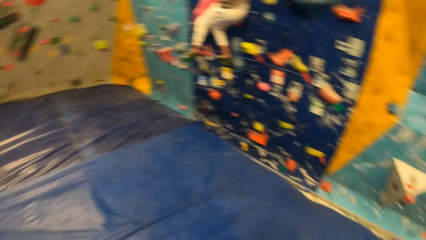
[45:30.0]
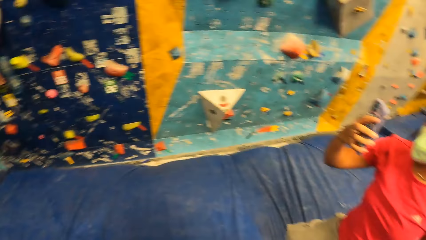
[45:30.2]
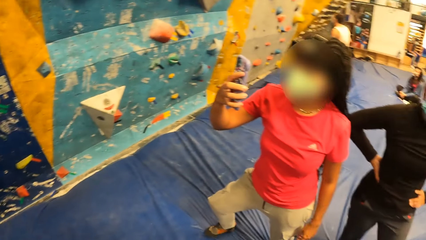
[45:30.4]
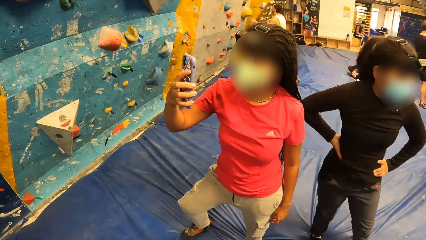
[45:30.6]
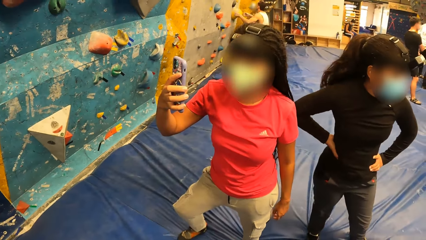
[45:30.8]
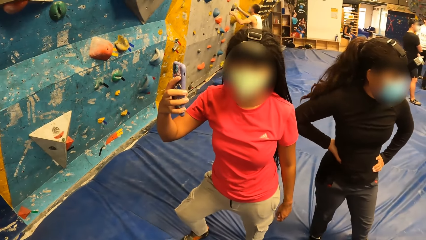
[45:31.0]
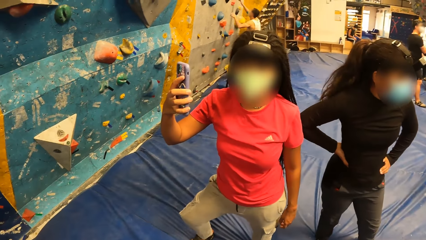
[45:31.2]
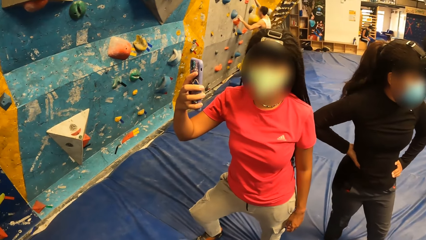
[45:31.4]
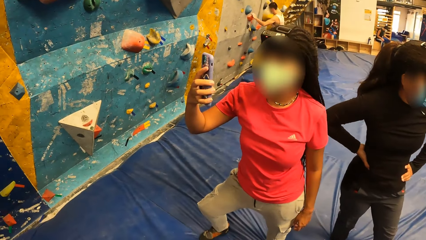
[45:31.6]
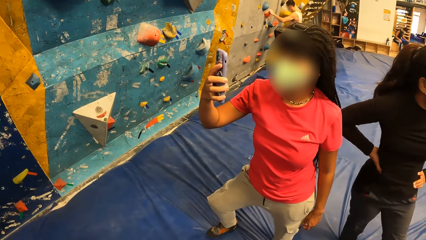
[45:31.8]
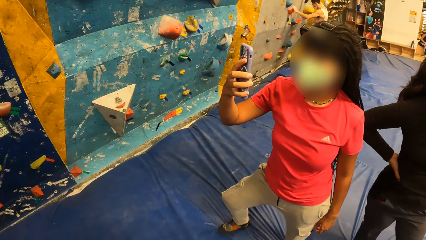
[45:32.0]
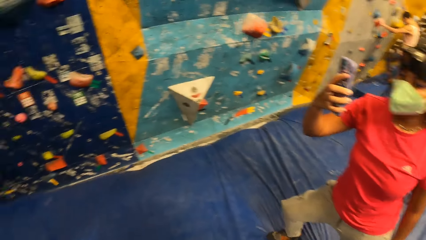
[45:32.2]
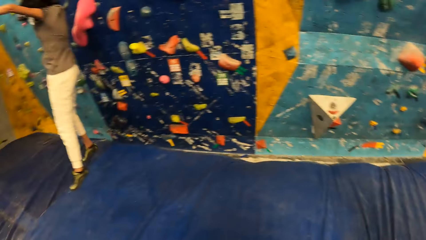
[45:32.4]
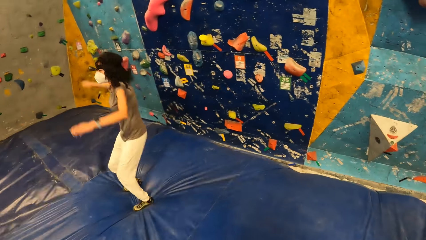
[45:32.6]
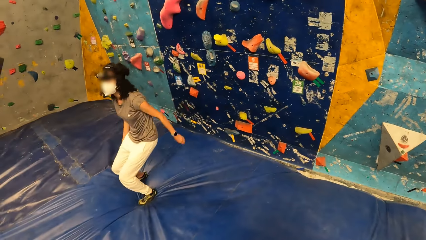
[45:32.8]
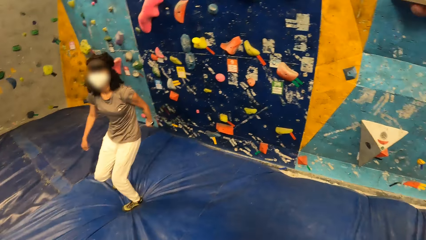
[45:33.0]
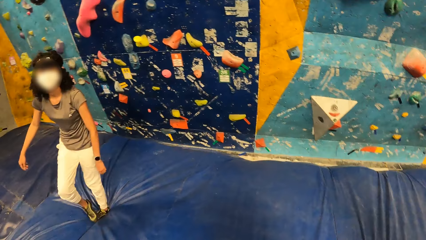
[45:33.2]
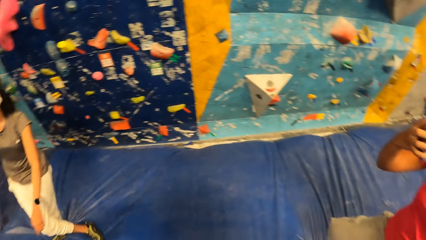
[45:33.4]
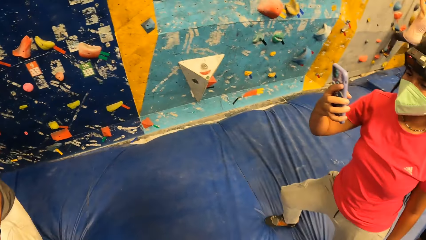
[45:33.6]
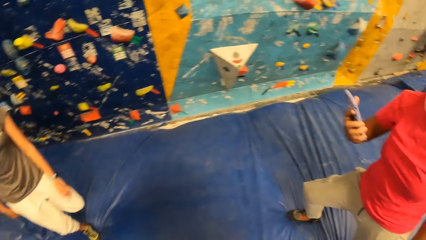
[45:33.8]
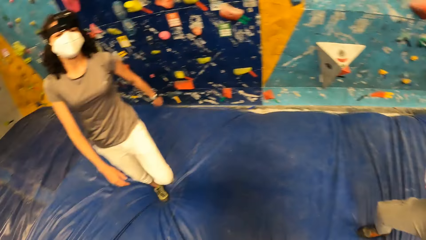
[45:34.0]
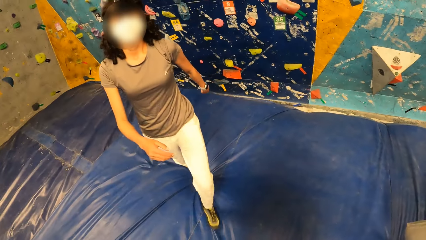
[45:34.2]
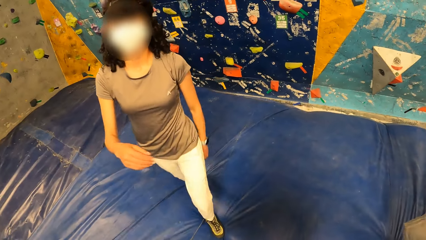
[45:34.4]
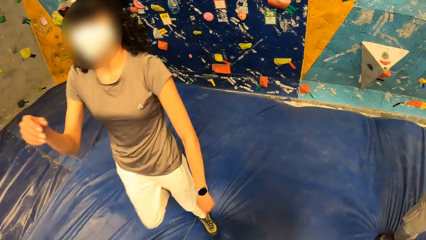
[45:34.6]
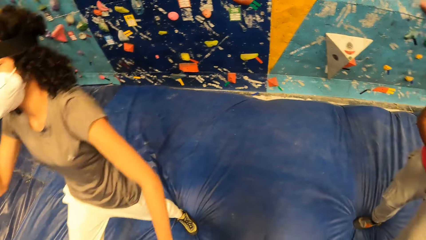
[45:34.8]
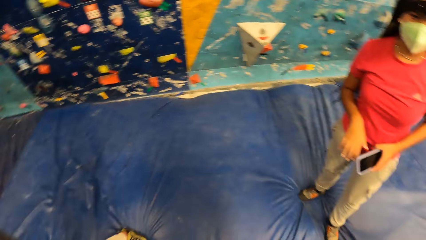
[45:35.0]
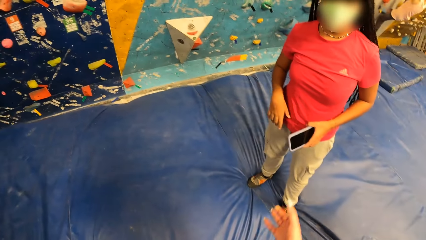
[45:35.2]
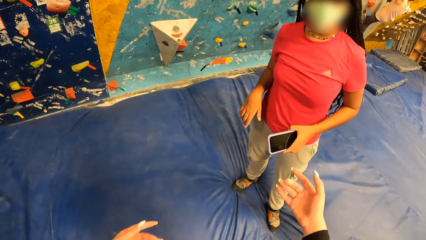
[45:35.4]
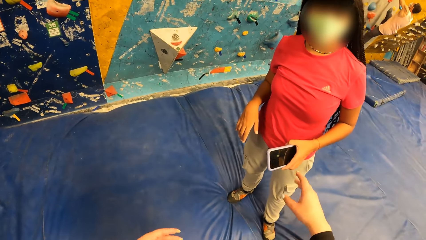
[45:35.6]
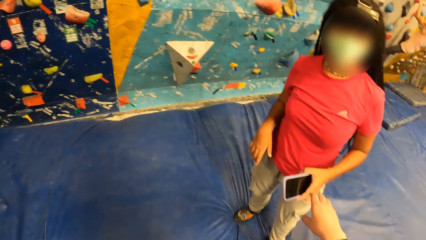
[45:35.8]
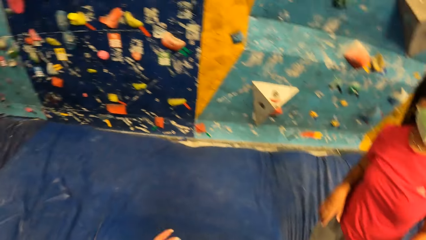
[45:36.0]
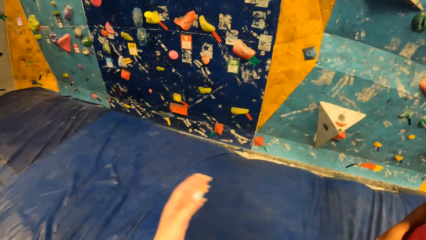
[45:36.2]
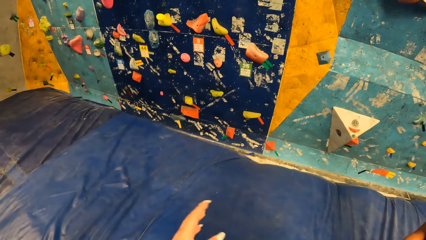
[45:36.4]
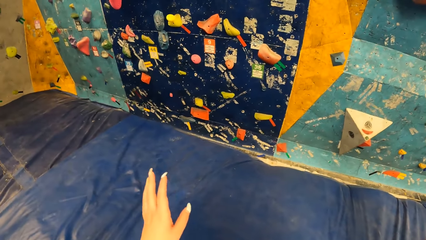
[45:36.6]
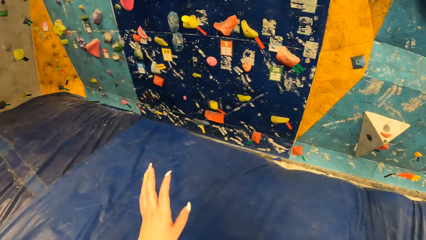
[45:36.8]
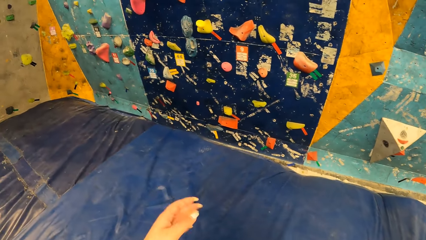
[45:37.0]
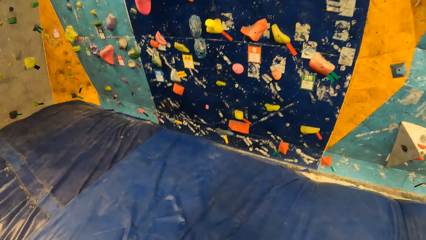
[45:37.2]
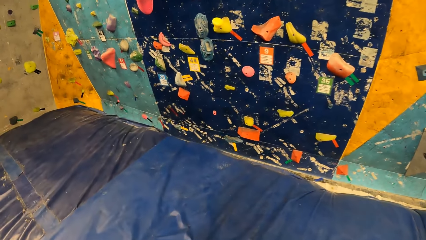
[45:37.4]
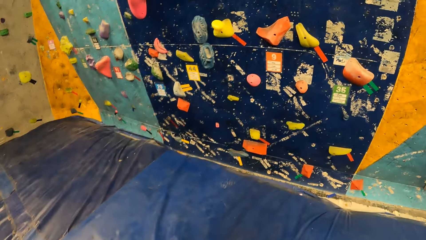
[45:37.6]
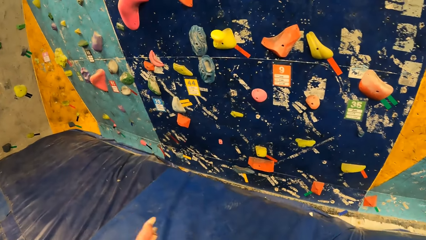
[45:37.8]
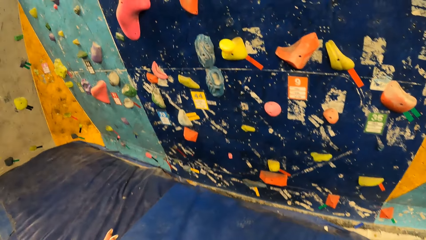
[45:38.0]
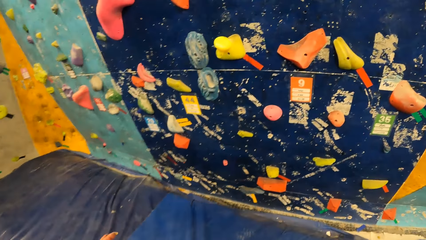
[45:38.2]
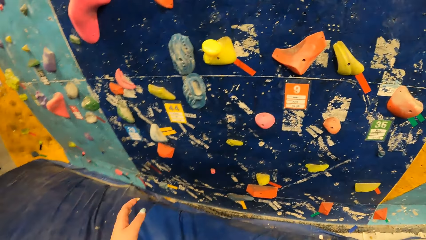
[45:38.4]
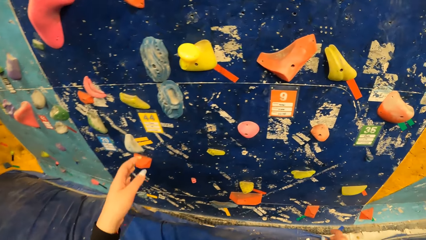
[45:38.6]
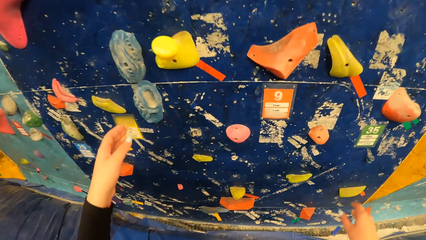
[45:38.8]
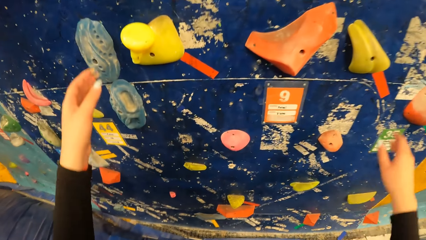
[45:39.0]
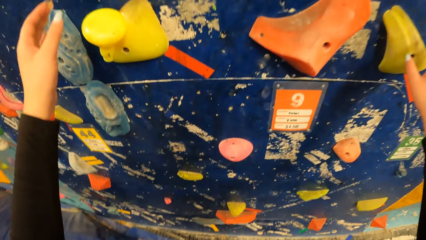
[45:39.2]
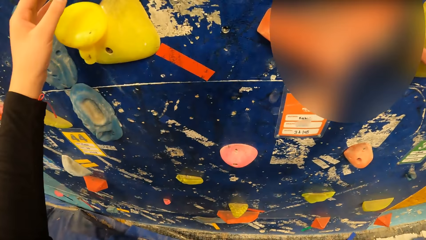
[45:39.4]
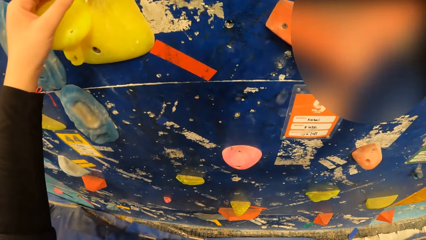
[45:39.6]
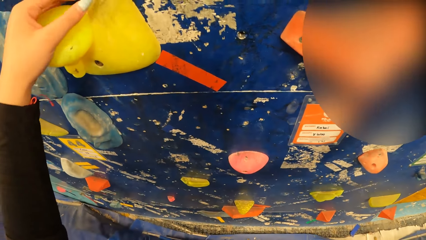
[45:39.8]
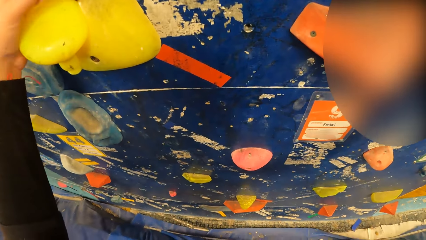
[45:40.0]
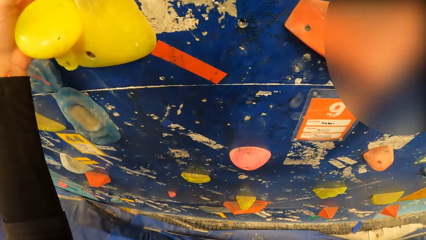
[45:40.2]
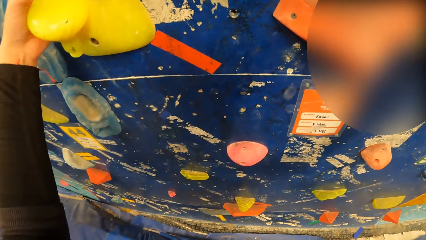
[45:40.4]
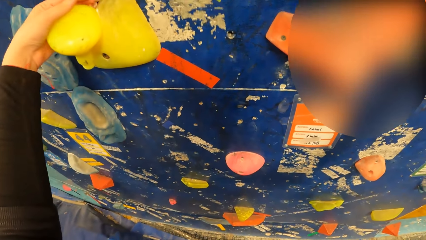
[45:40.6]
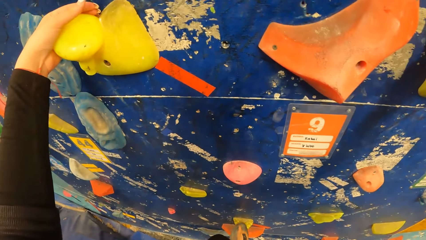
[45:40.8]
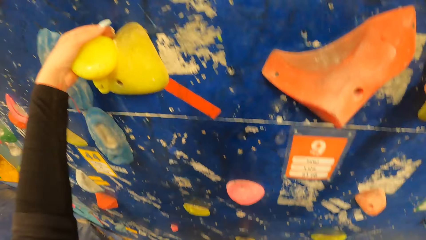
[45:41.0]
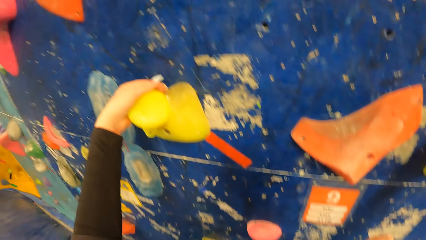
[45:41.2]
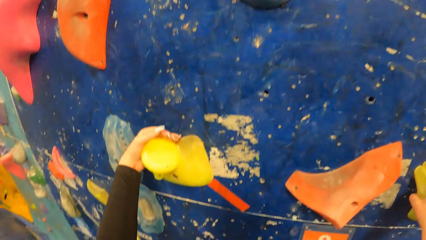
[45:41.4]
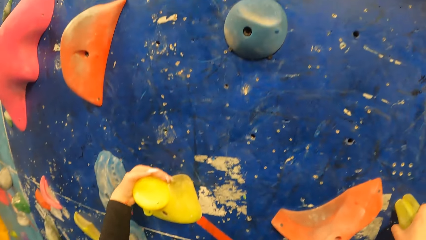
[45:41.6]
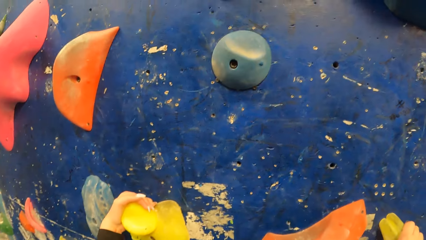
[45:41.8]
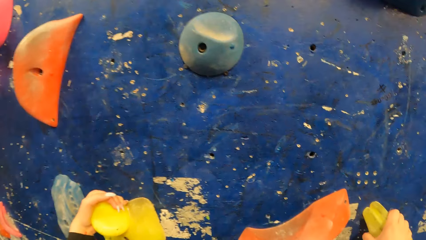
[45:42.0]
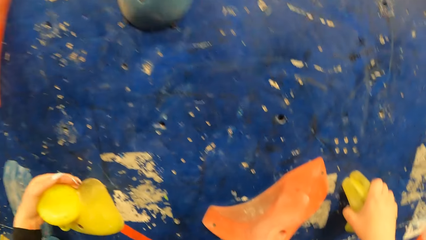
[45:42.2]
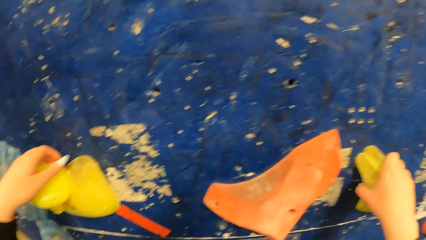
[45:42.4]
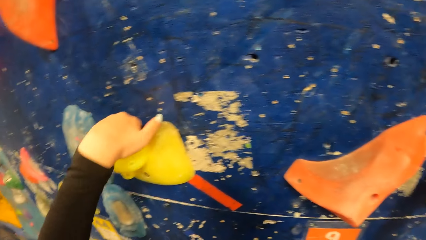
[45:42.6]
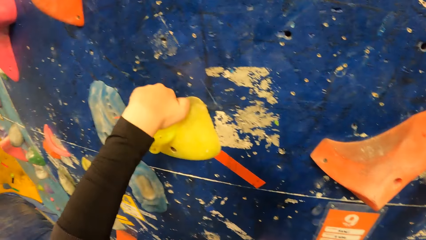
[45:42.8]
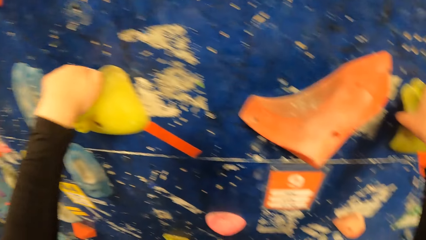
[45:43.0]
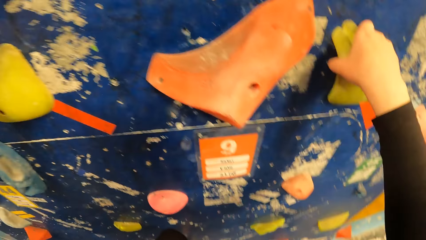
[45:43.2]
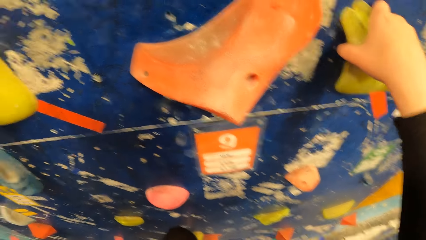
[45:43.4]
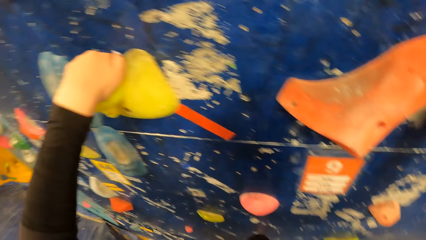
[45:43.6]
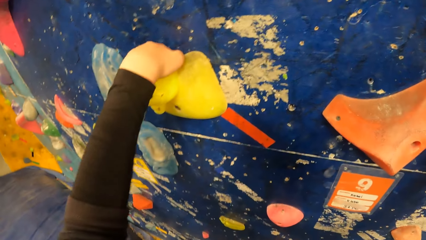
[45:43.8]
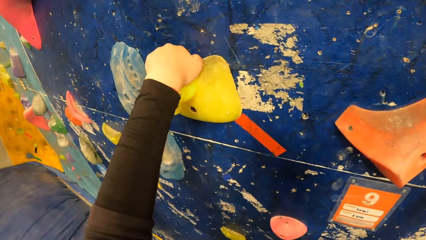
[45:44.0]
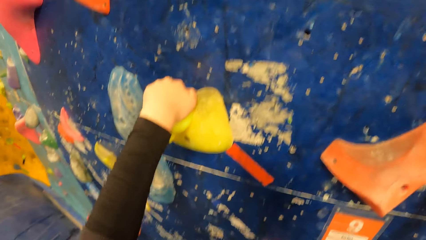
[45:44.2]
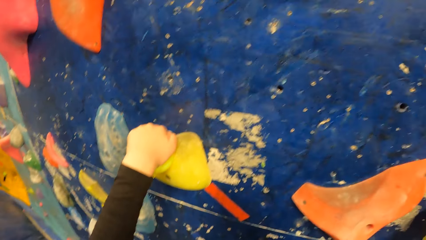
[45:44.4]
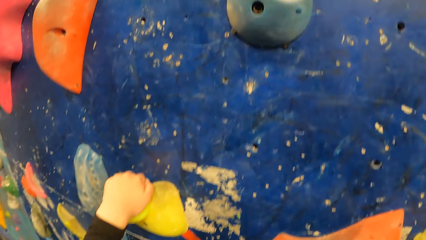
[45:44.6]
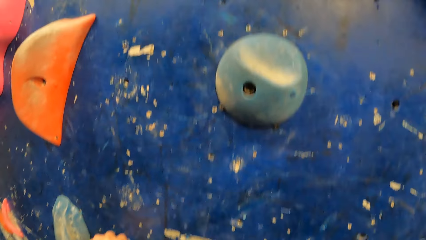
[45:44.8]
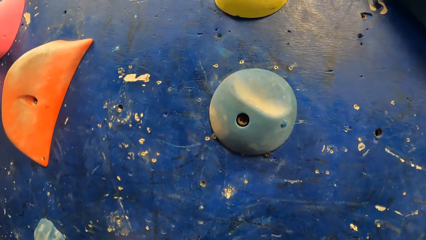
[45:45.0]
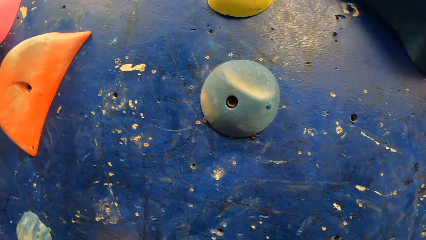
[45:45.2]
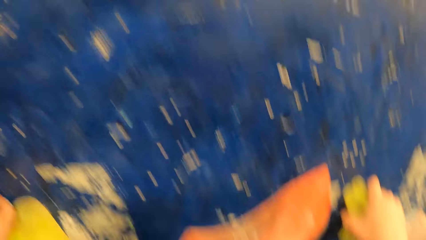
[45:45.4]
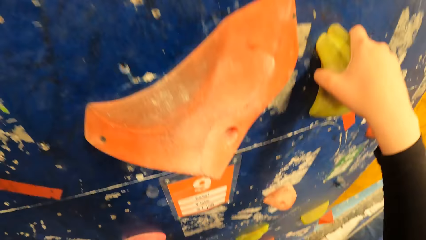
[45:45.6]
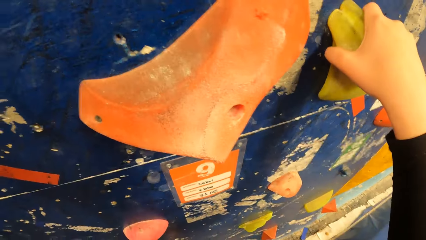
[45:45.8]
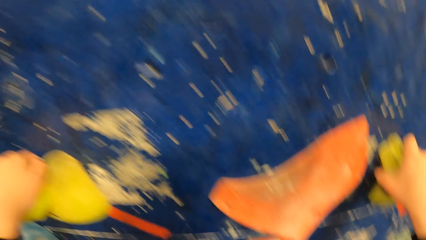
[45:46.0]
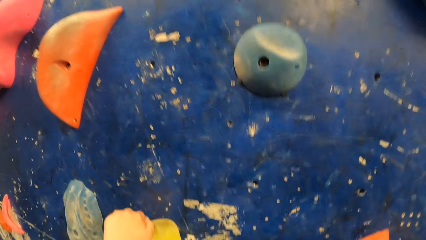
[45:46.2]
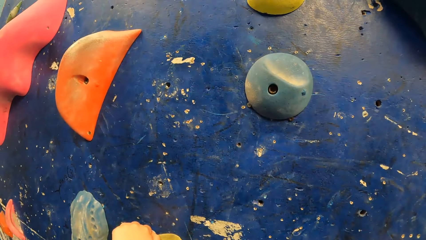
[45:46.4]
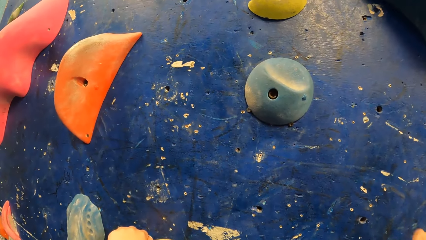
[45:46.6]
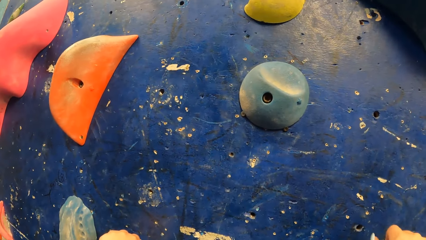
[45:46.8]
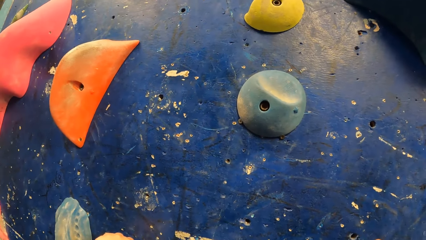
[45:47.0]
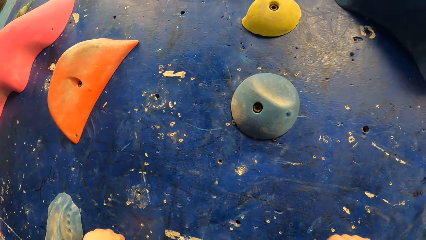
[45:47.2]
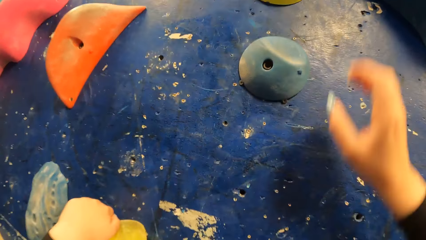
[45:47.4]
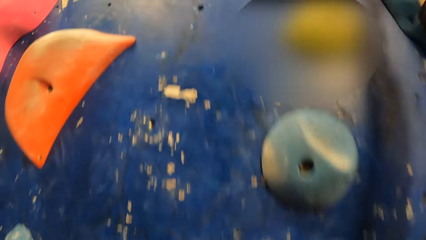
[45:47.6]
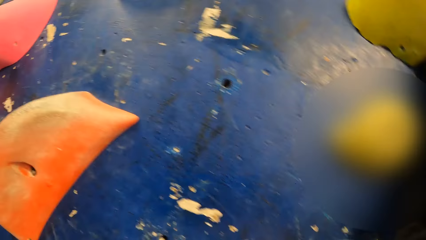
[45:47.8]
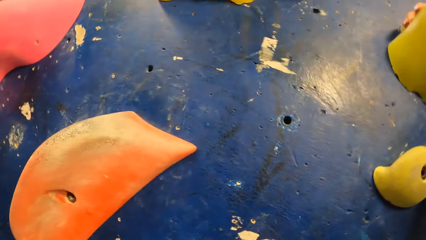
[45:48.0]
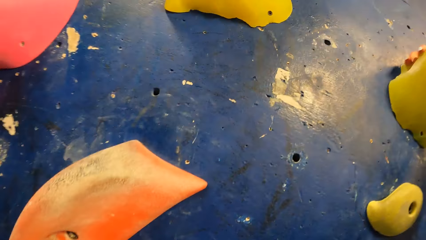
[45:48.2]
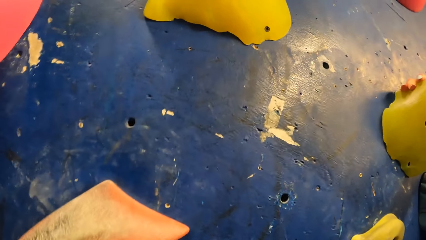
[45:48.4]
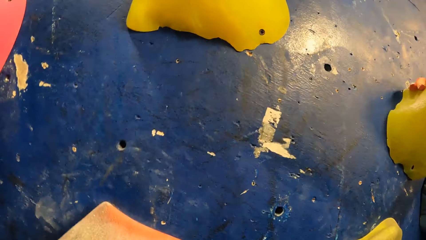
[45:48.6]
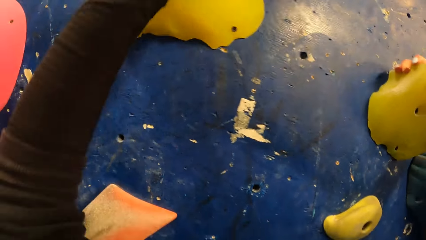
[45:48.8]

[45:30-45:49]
A lady stares at the phone. Another lady jumps from the wall to a bouncy mat and walks around the bouncy mat. The camera wearer walks towards the wall. She grips the climbing hold with her hands. She climbs up the climbing wall.
